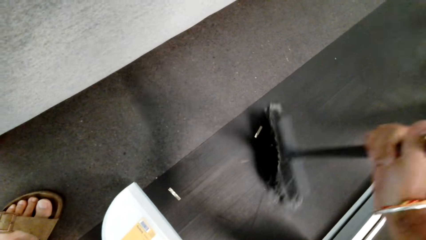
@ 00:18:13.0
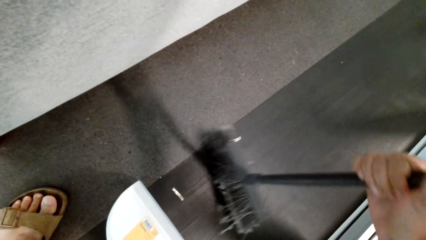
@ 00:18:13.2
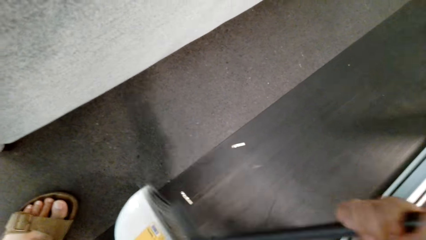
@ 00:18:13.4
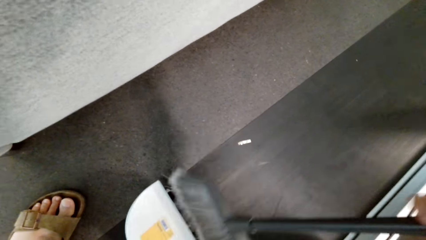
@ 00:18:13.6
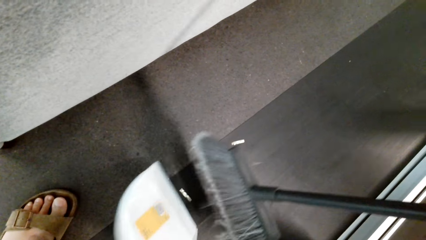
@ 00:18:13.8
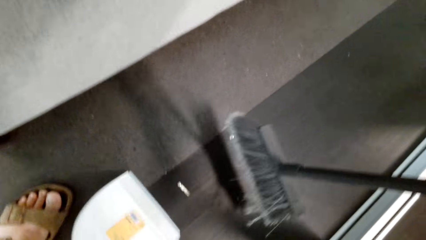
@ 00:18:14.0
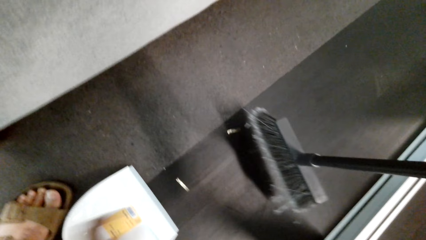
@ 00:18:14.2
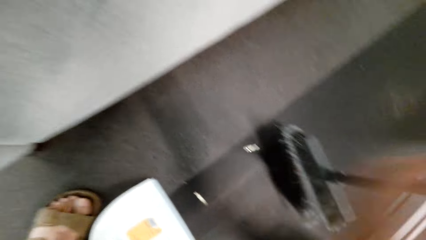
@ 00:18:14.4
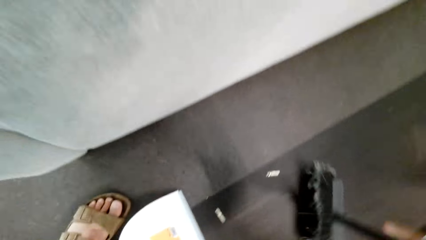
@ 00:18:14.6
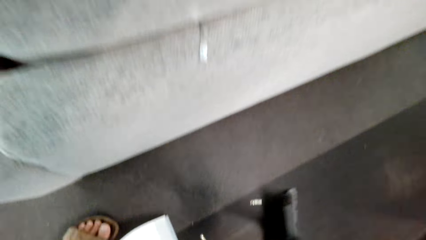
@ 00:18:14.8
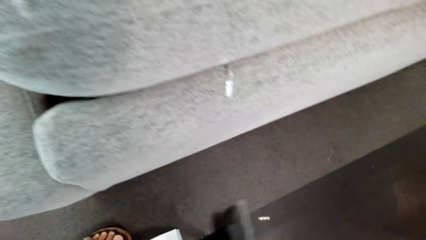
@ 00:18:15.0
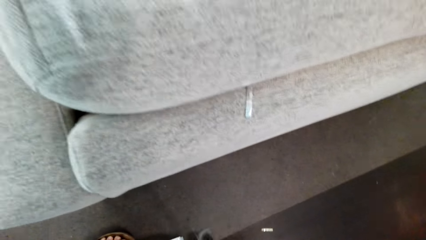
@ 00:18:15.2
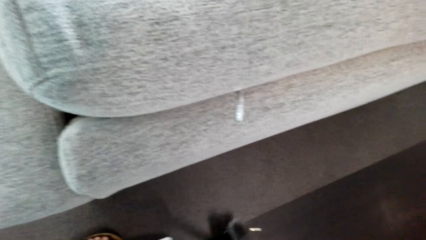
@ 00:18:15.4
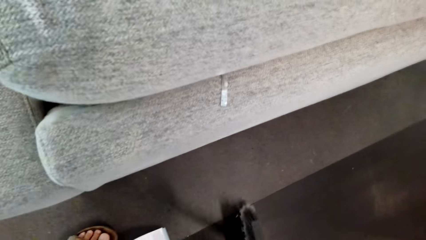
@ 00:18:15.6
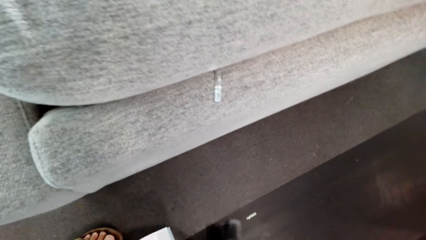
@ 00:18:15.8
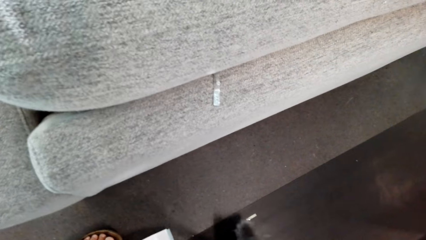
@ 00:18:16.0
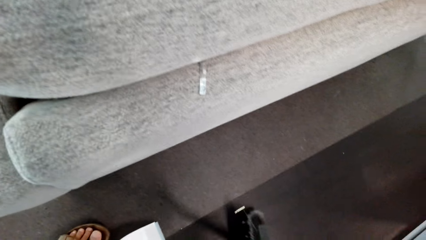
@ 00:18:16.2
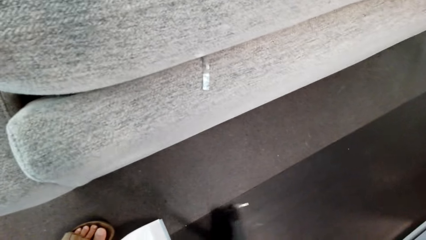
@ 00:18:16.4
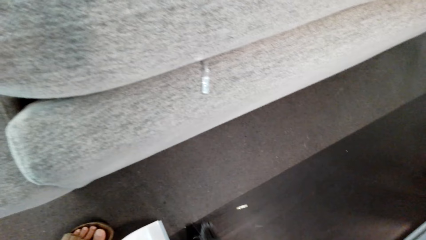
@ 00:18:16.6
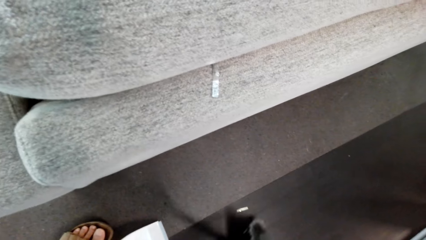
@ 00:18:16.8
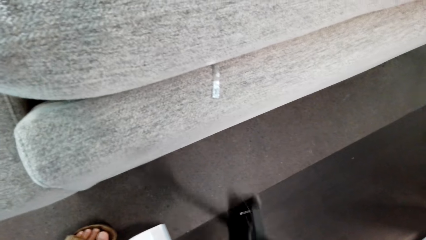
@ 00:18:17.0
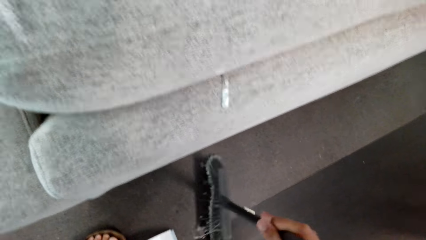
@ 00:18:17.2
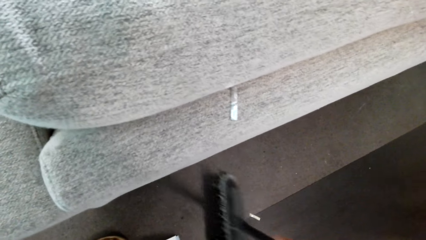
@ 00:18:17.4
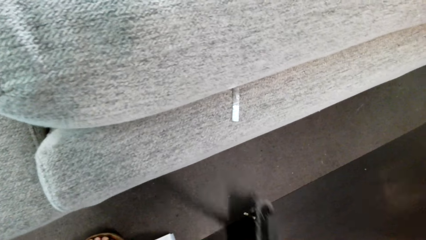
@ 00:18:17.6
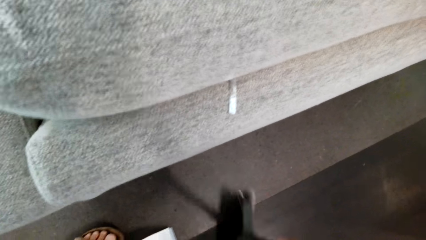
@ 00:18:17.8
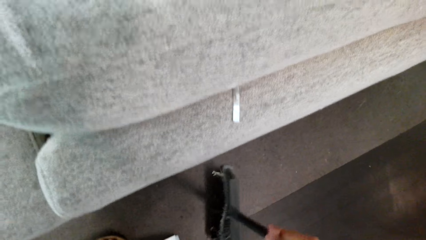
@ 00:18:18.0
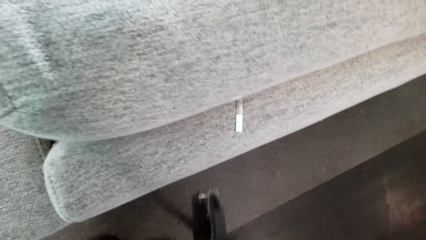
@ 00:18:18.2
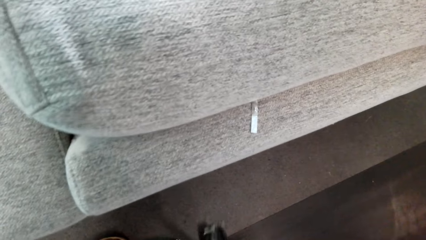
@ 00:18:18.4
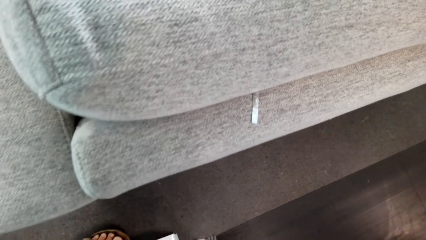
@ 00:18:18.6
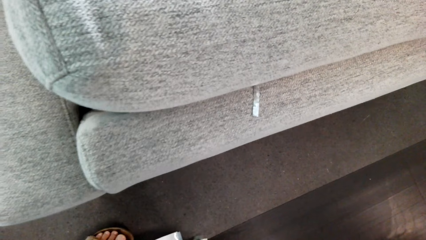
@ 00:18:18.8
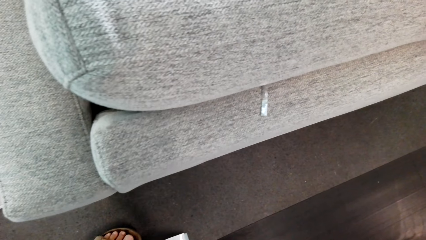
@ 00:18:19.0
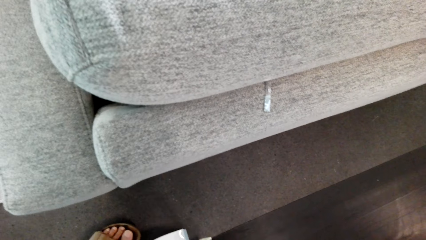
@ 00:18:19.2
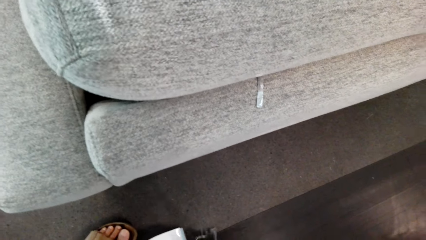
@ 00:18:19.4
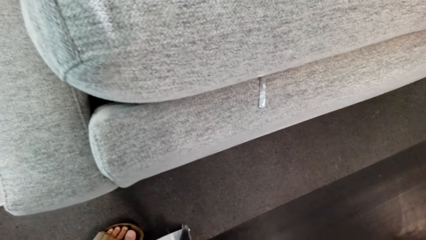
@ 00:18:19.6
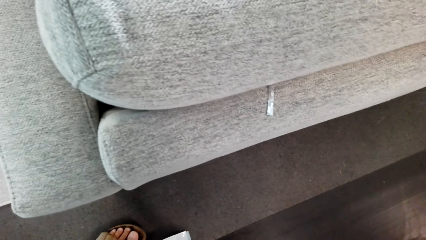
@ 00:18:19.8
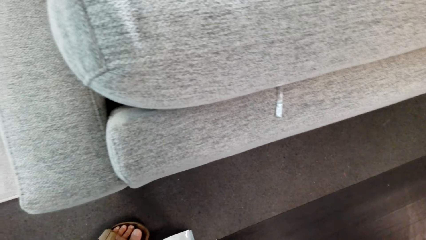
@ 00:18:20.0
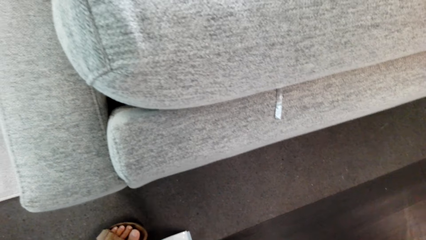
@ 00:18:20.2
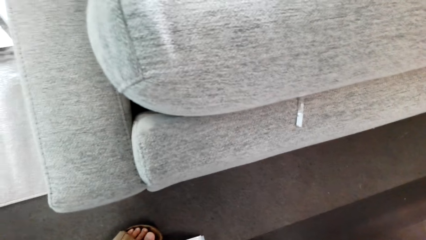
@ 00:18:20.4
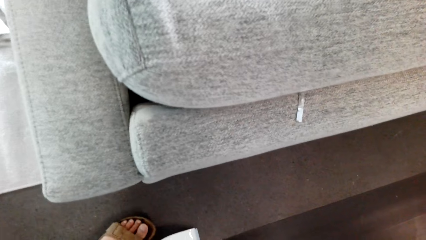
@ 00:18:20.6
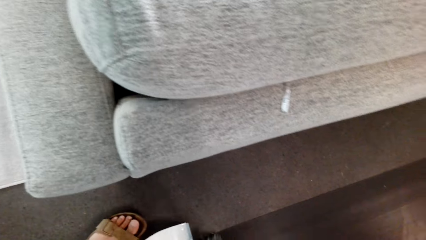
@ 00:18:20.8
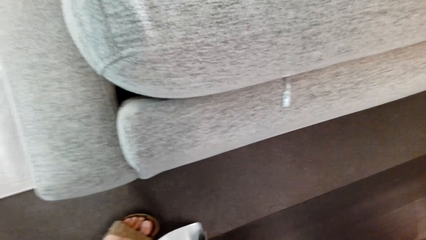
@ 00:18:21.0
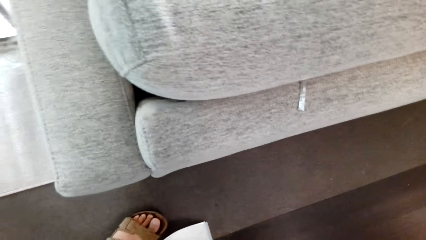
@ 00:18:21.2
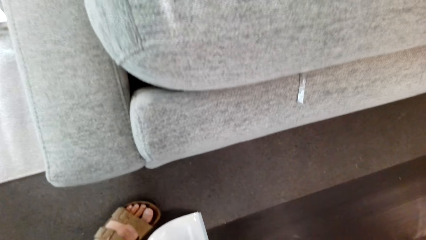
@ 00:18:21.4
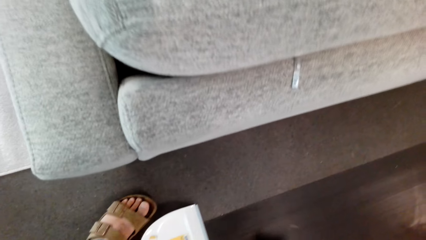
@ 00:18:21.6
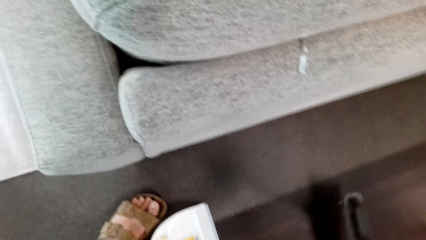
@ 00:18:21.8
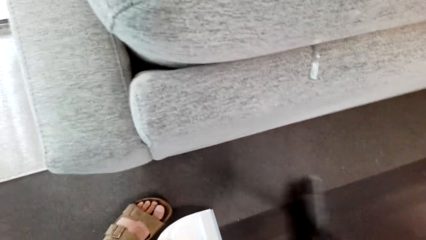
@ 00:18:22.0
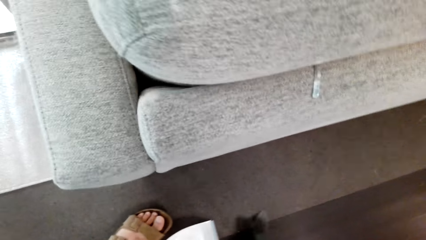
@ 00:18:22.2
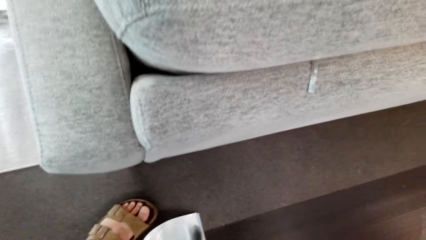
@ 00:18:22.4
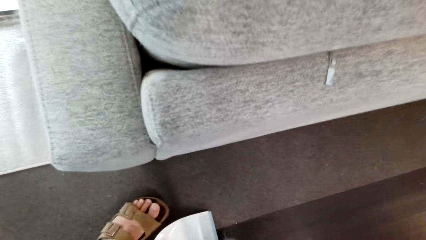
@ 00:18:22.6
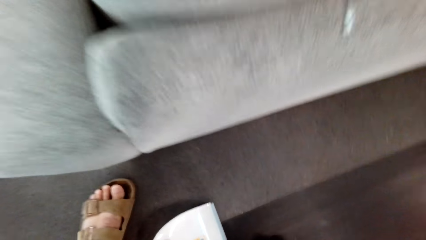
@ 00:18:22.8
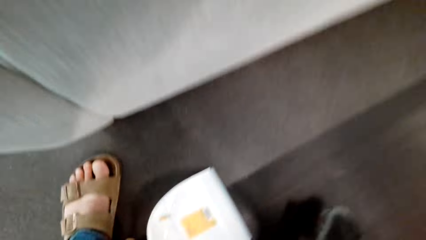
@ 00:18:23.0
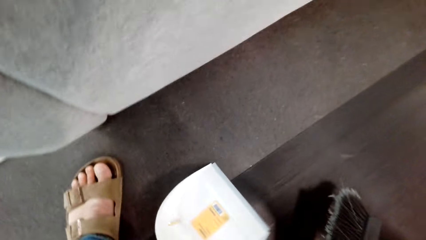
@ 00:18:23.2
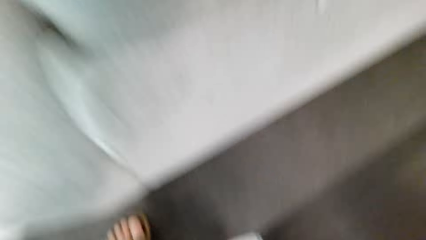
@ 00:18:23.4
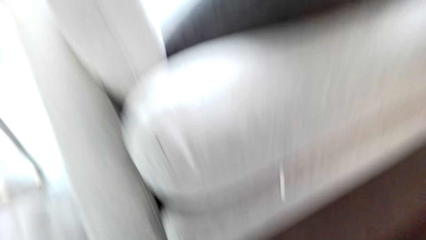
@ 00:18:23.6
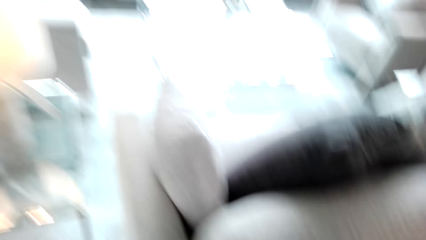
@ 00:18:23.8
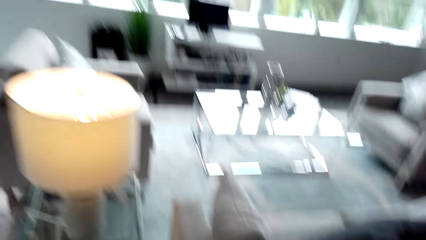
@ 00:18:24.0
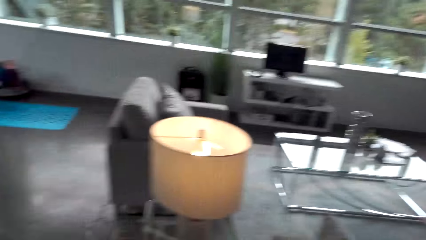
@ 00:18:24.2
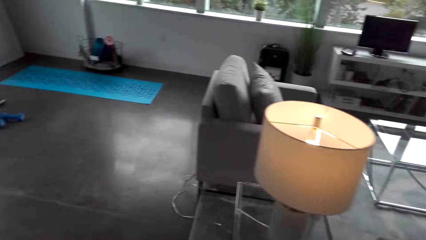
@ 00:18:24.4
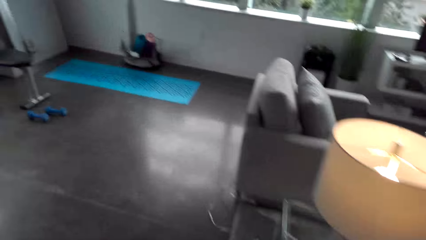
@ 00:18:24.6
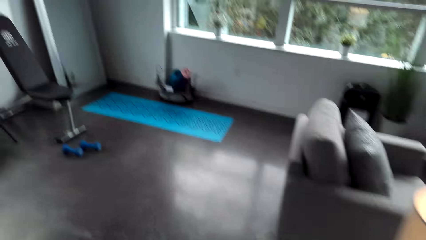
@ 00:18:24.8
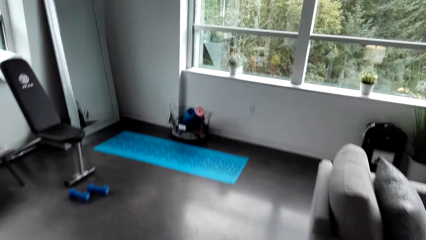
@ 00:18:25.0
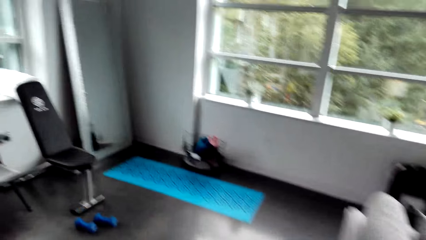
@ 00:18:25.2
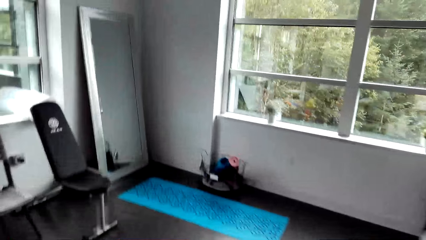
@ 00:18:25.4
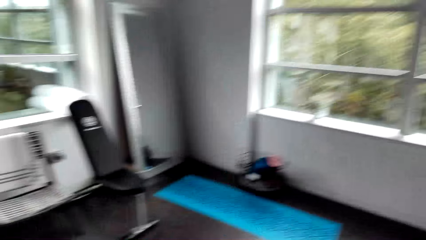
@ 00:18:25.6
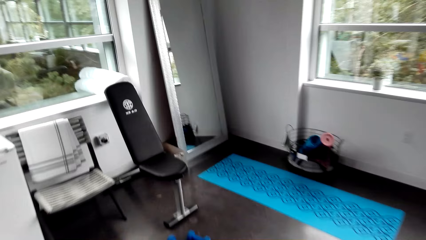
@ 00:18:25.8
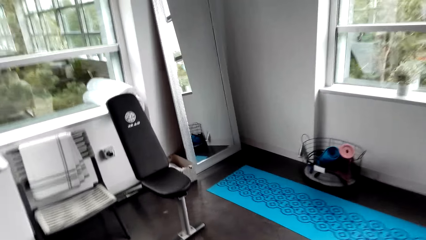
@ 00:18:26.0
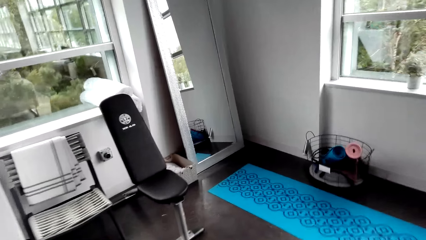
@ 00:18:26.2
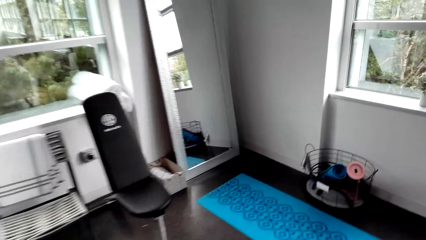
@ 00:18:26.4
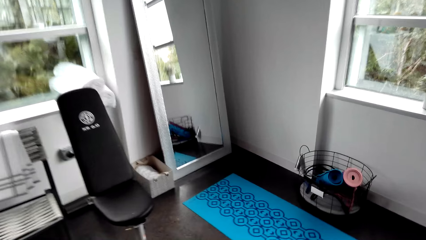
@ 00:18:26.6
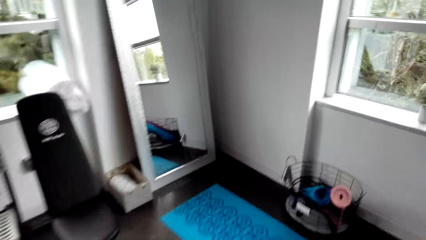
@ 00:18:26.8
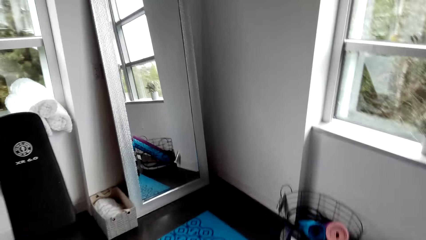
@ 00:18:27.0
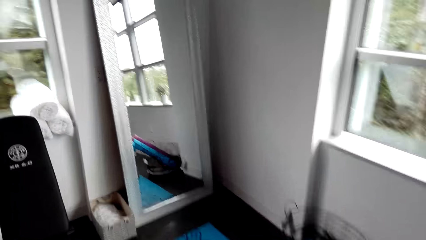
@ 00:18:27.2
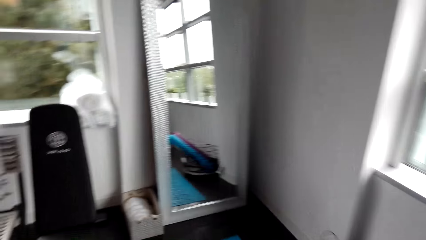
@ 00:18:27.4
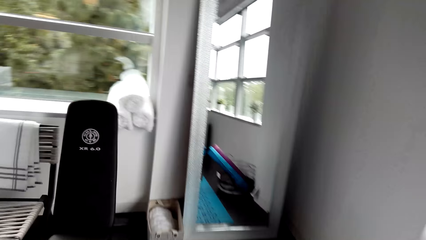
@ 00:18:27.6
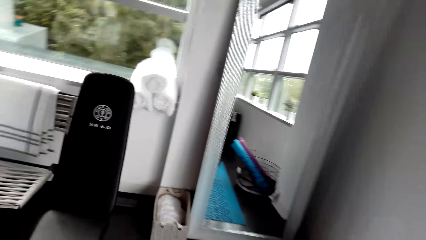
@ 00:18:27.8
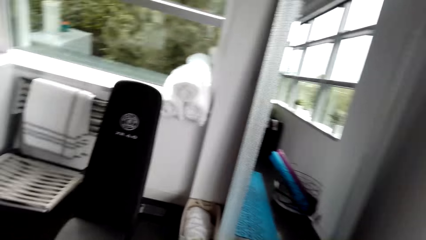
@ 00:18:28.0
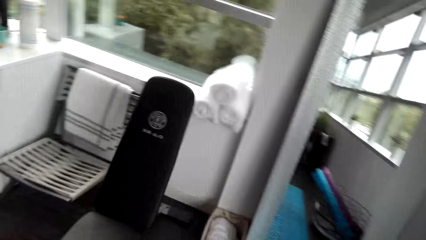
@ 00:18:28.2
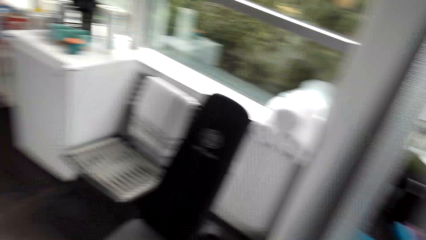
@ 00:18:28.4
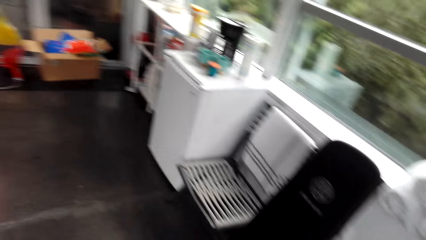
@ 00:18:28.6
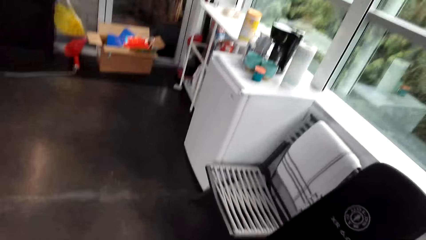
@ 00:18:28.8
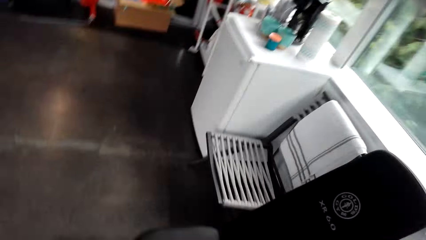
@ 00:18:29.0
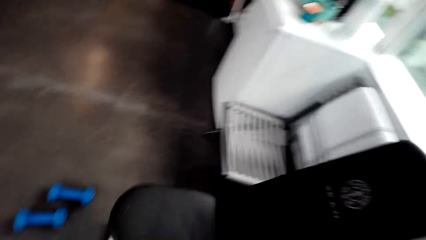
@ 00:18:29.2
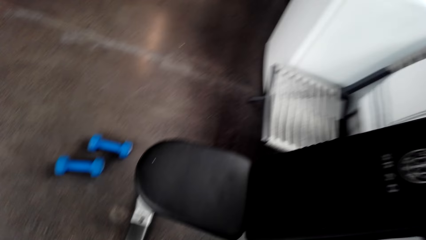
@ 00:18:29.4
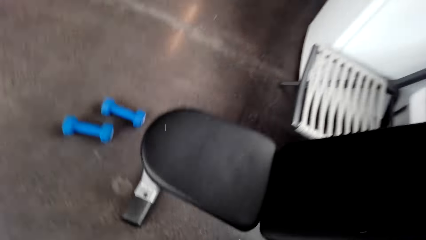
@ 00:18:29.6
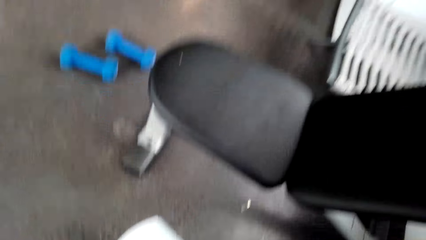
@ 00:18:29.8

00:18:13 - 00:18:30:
The camera wearer puts the dustpan down. They sweep the floor. They carry the broom and the dustpan to another side of the room.
